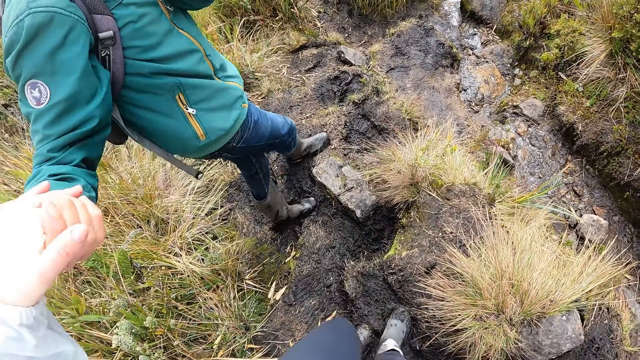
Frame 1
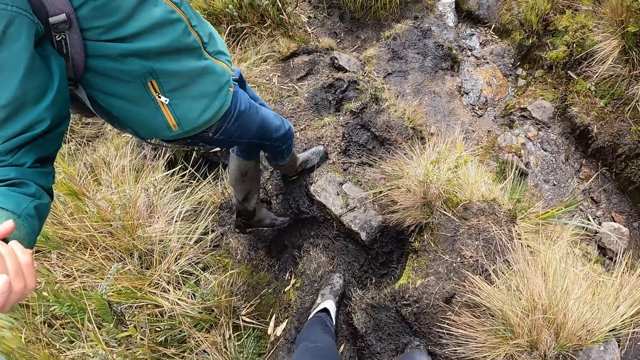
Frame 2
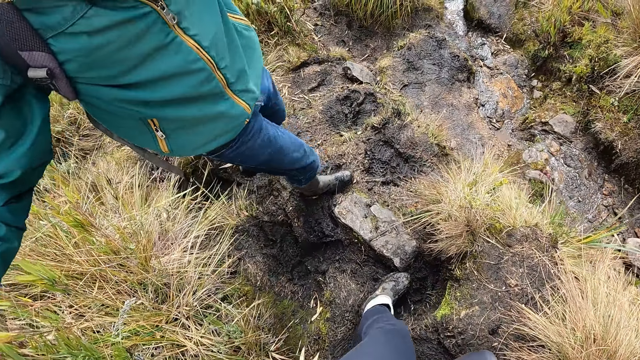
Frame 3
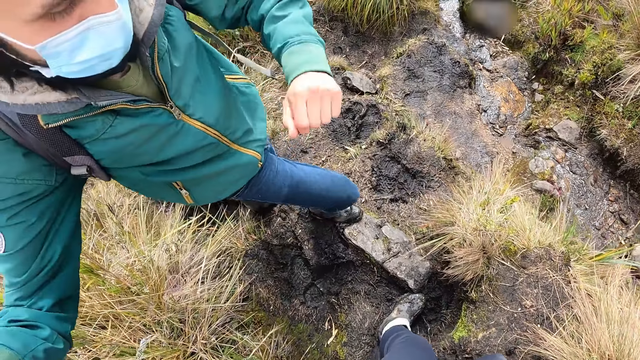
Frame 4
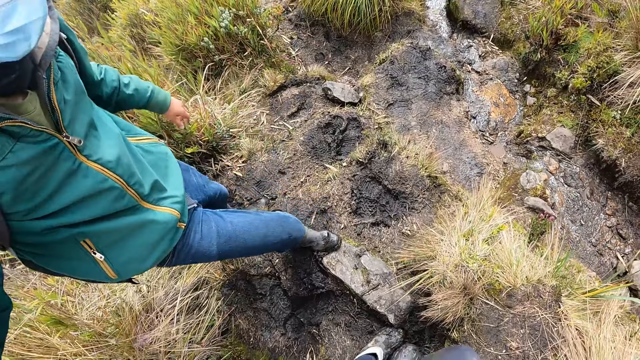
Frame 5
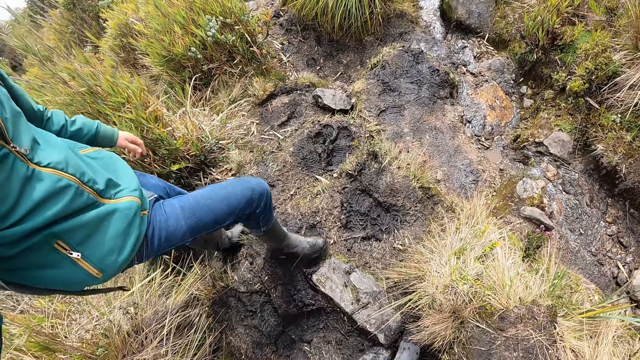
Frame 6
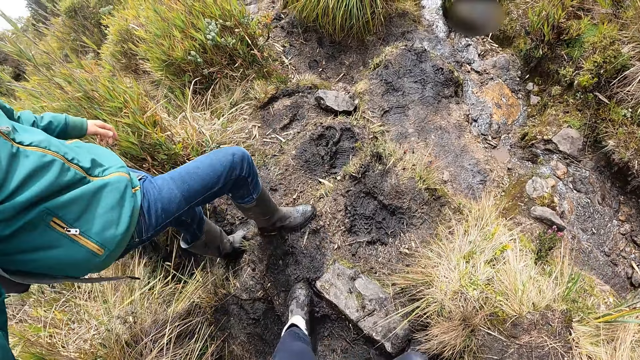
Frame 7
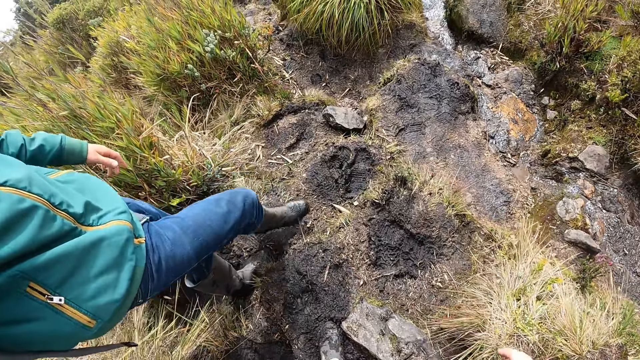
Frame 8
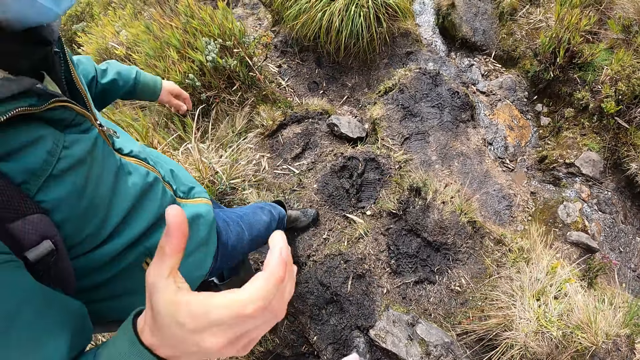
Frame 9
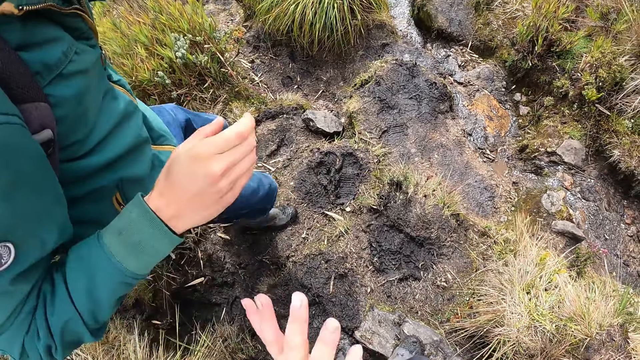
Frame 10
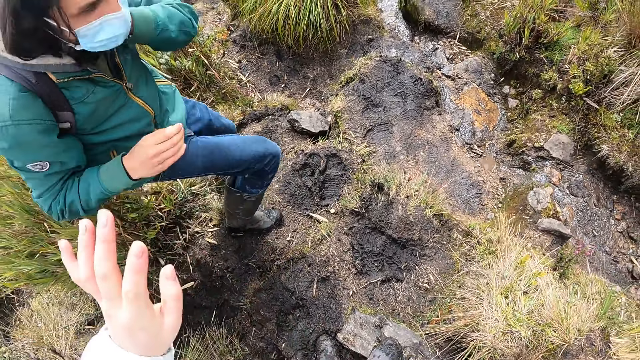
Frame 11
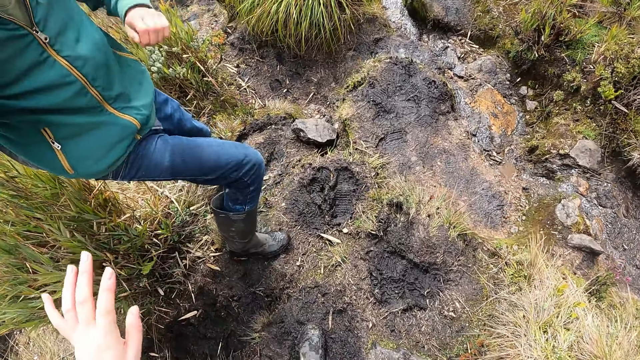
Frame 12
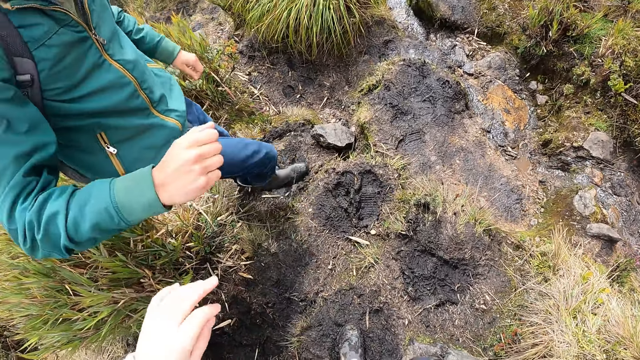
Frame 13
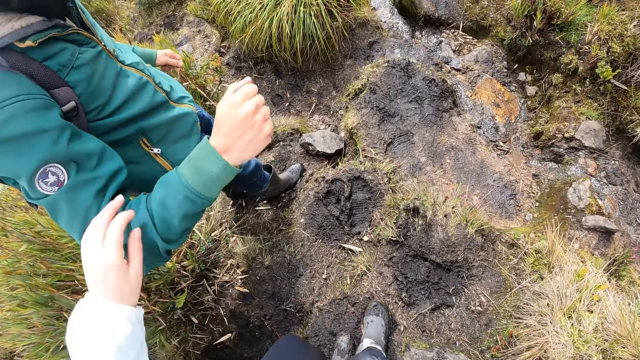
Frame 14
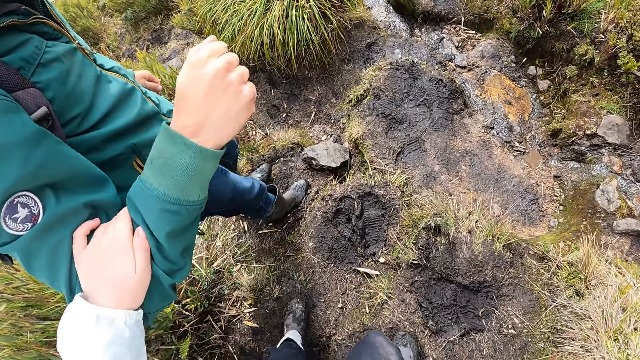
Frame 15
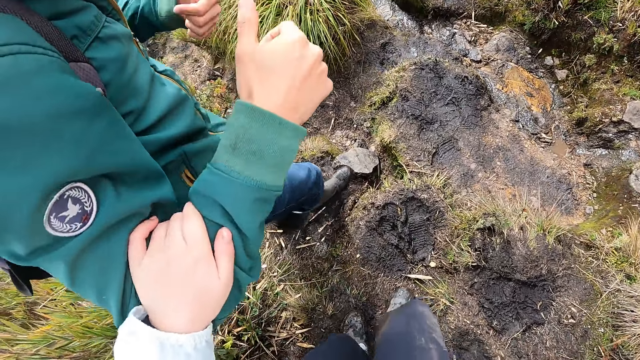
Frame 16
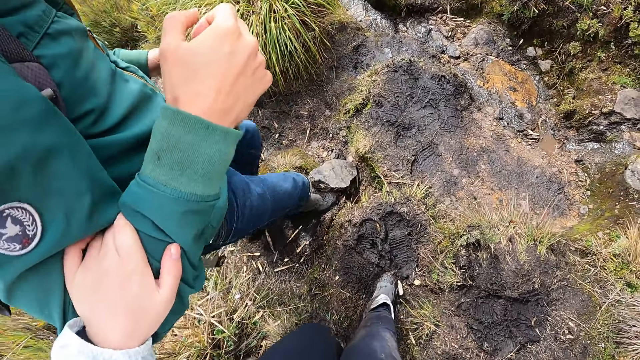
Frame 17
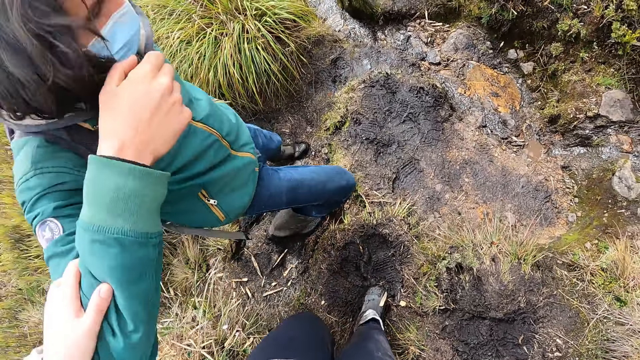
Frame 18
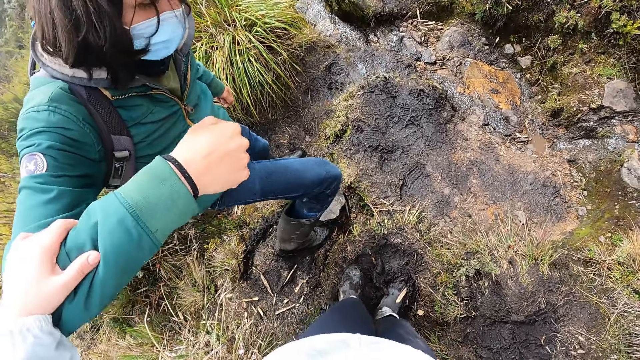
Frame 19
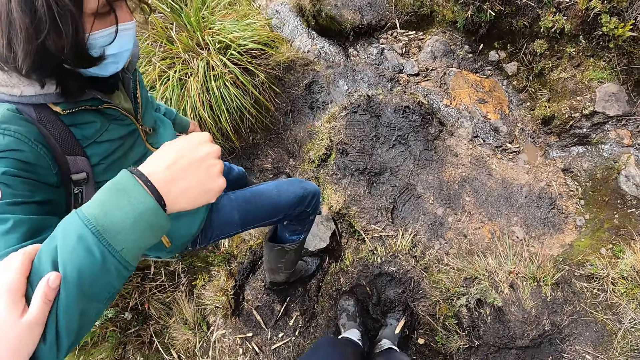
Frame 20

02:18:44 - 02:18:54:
A man holds the camera wearer's arm. The camera wearer holds the man's arm.

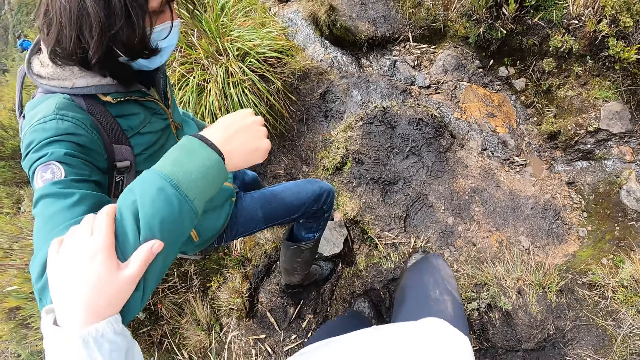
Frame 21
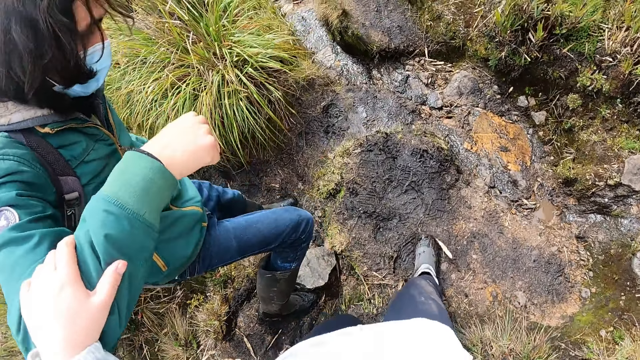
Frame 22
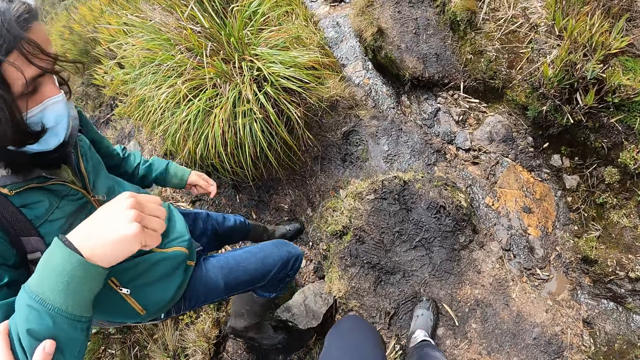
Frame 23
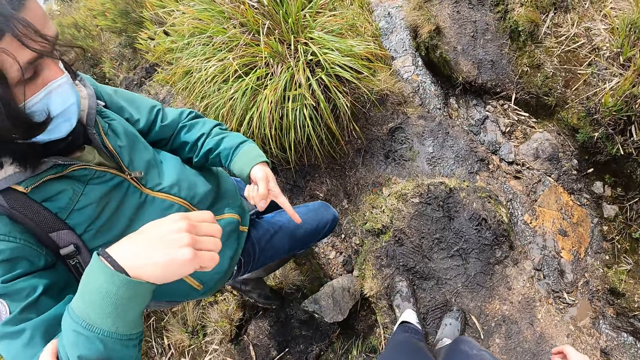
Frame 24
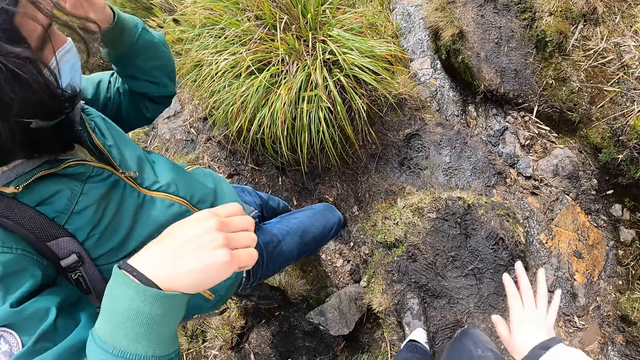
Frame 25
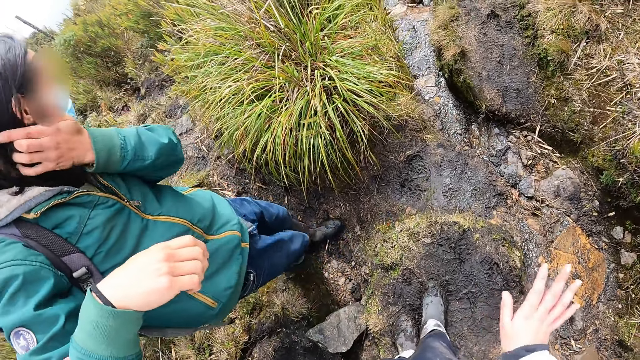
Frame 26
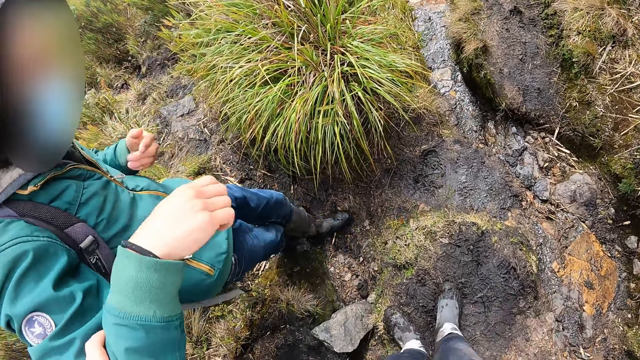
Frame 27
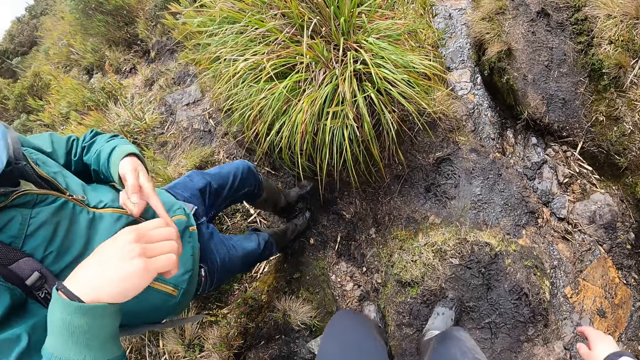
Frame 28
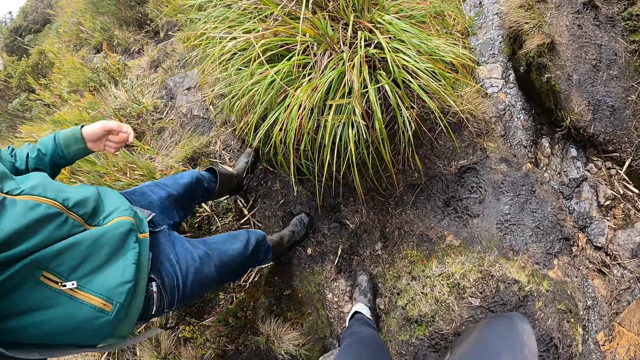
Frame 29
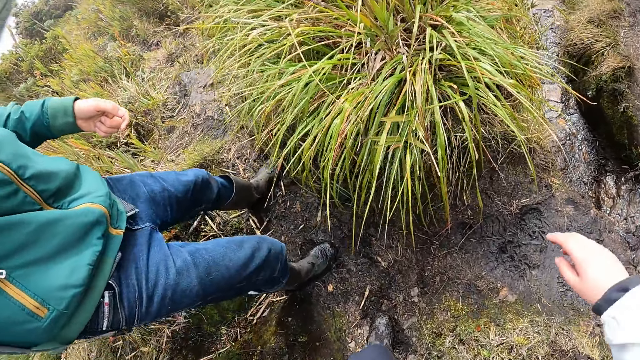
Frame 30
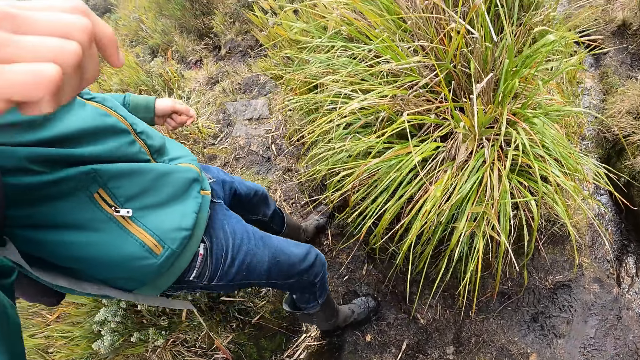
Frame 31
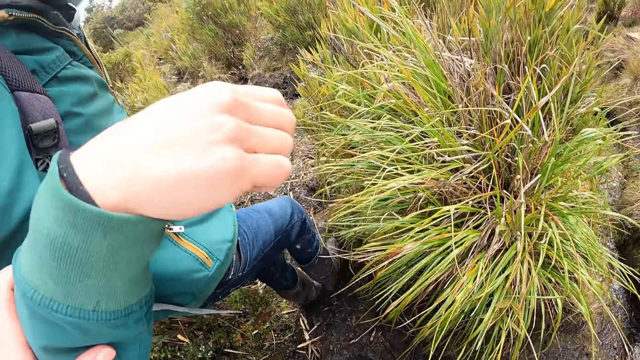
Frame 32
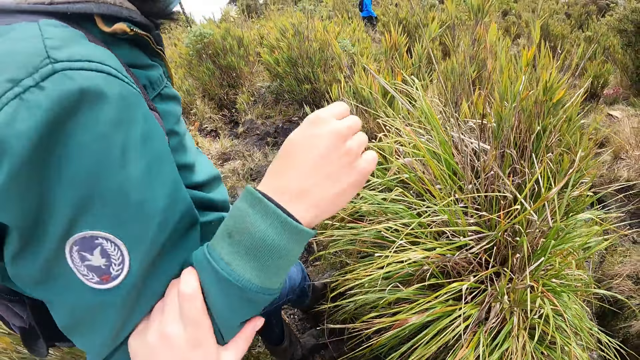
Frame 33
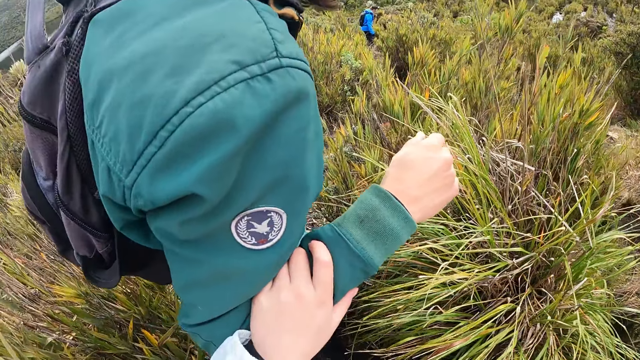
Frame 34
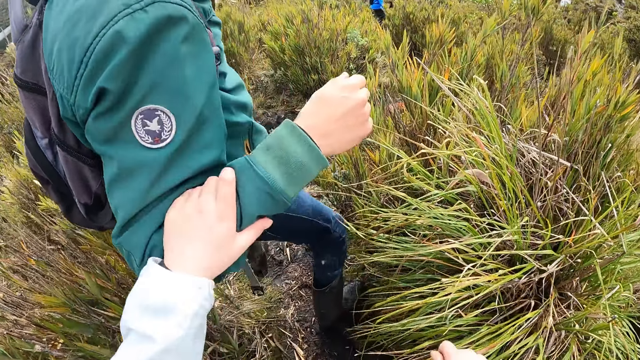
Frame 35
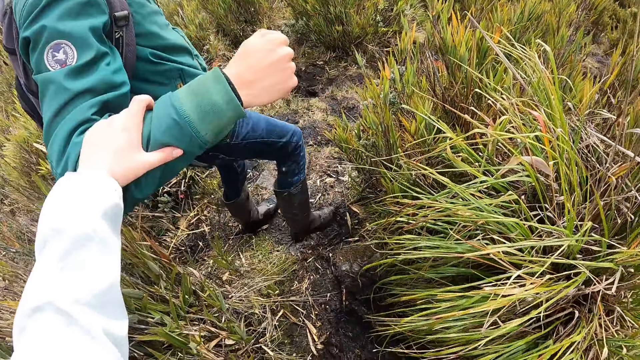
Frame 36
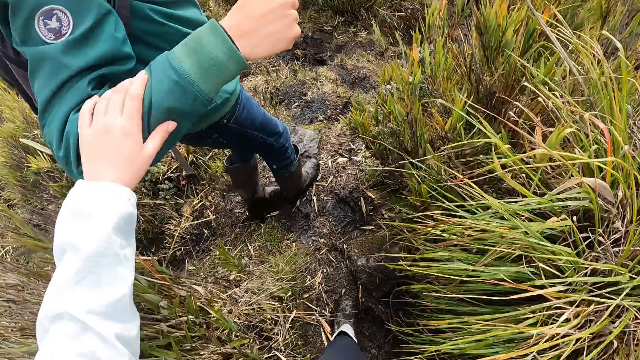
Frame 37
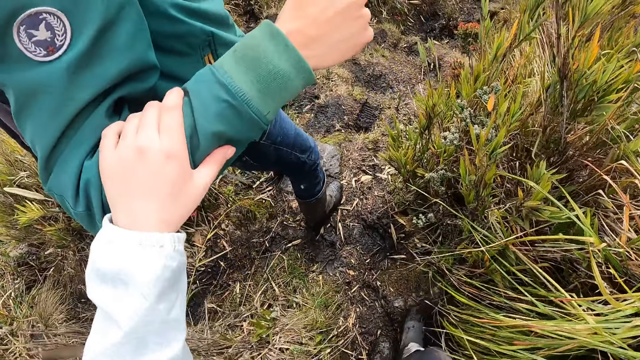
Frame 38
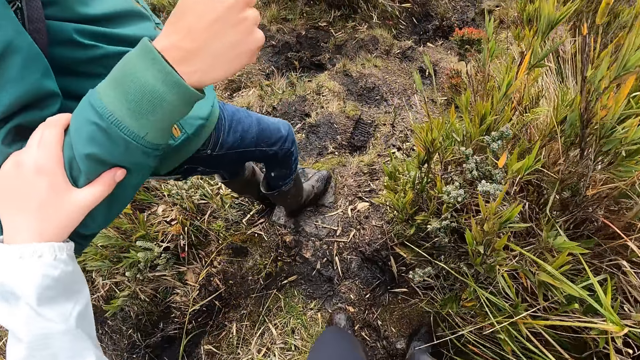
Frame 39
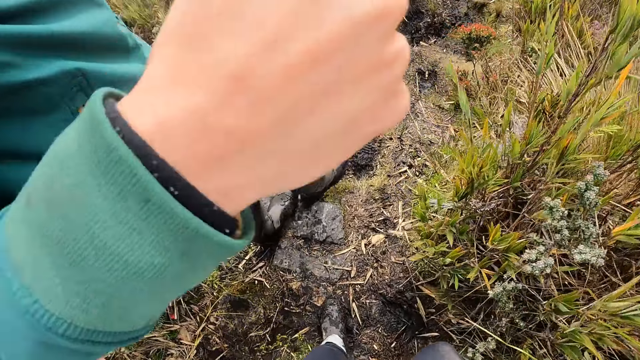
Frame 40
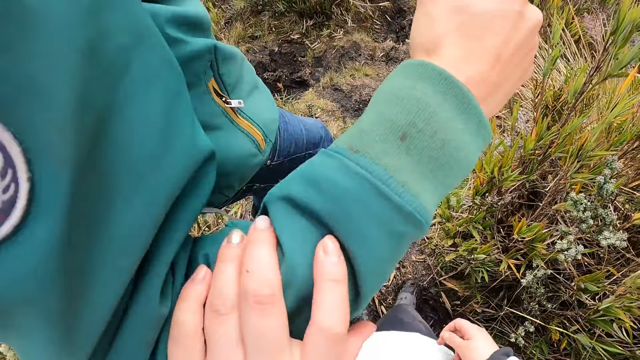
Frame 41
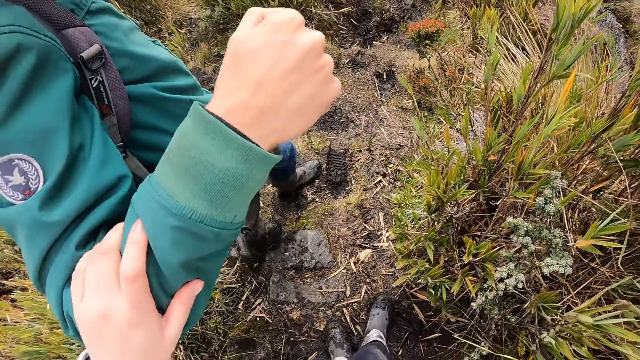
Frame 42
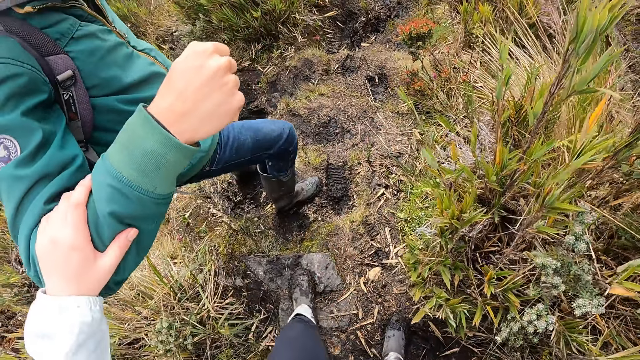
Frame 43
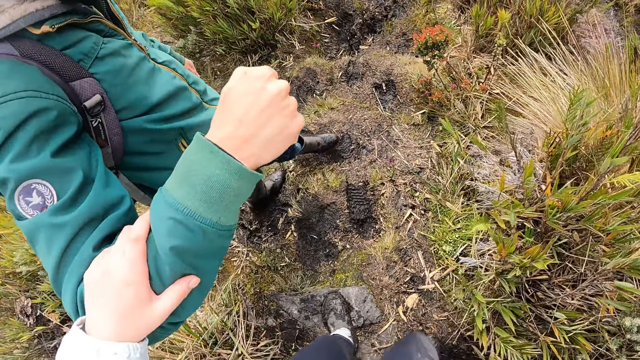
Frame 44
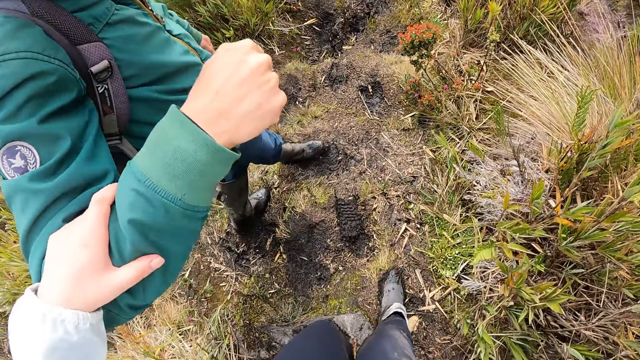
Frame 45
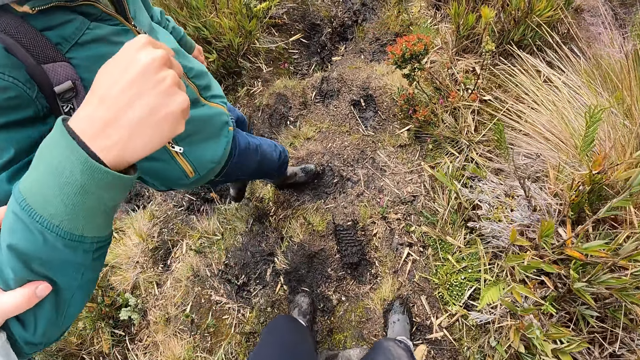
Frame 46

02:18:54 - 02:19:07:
A man points down. The camera wearer moves the right hand. They step on the ground. They walk behind the man.
